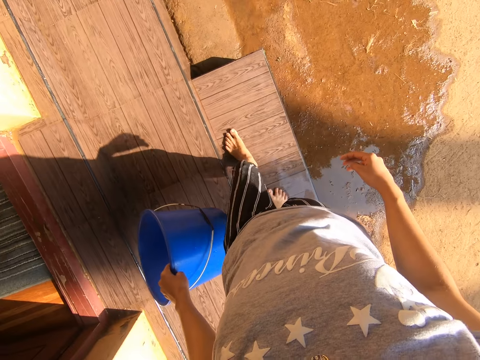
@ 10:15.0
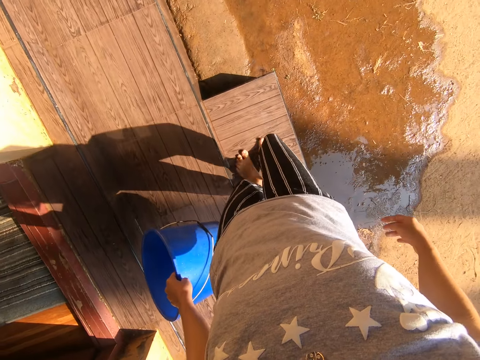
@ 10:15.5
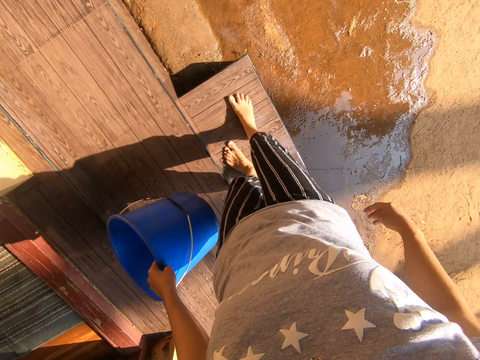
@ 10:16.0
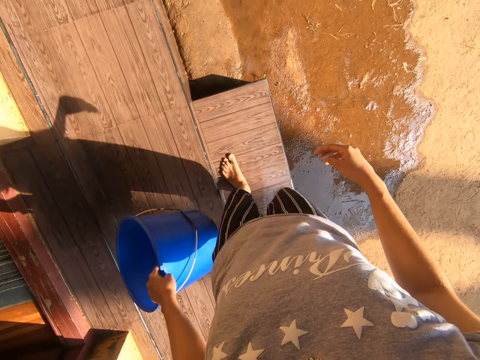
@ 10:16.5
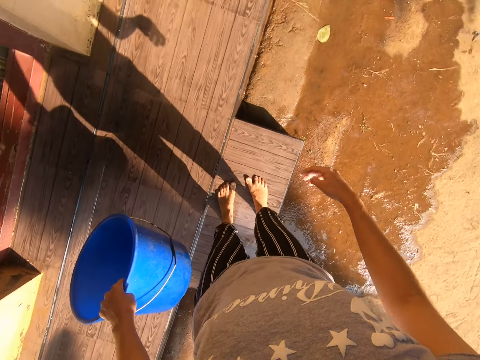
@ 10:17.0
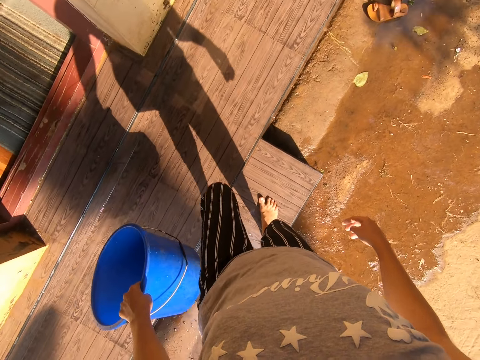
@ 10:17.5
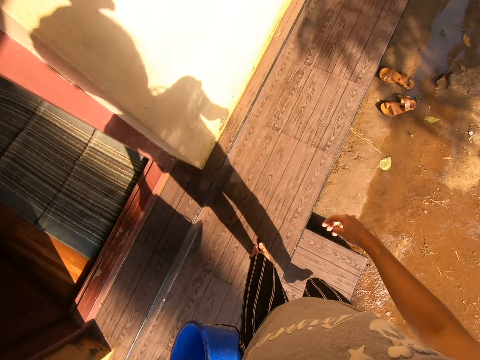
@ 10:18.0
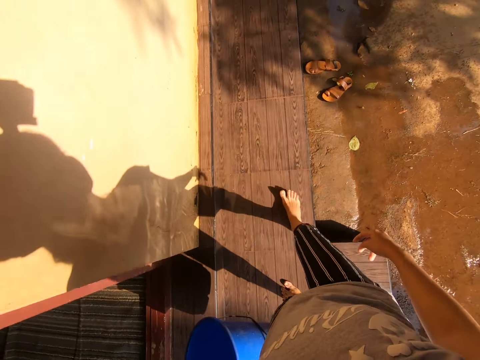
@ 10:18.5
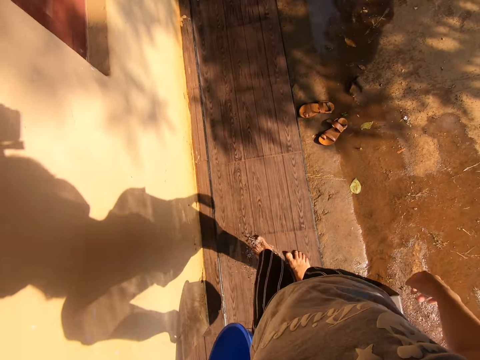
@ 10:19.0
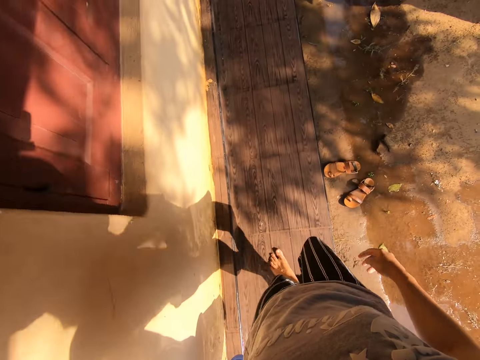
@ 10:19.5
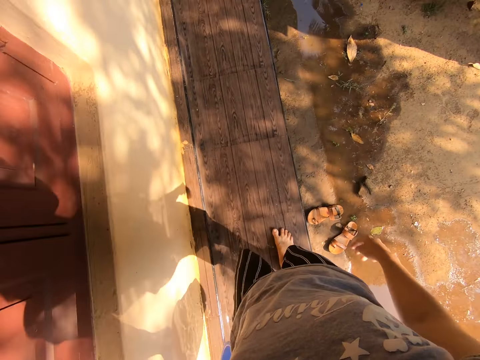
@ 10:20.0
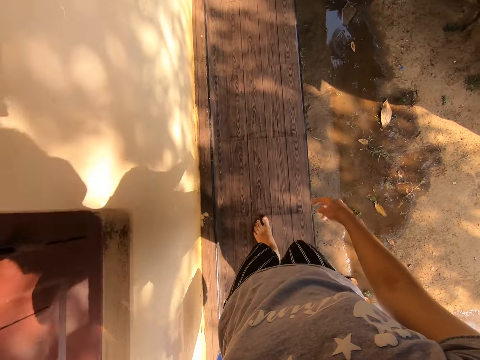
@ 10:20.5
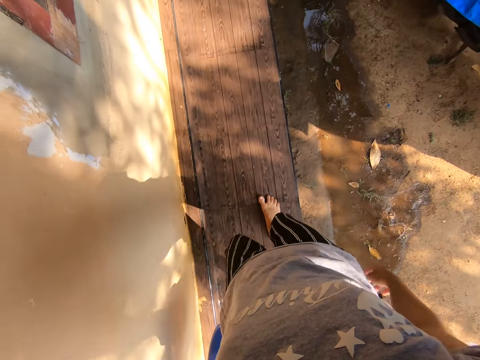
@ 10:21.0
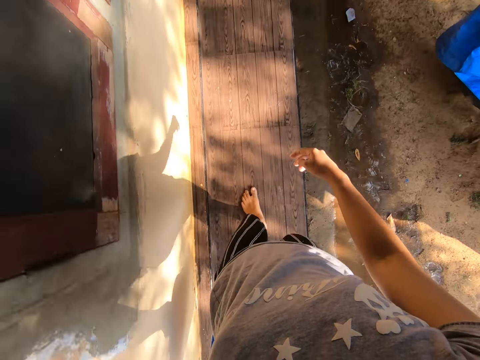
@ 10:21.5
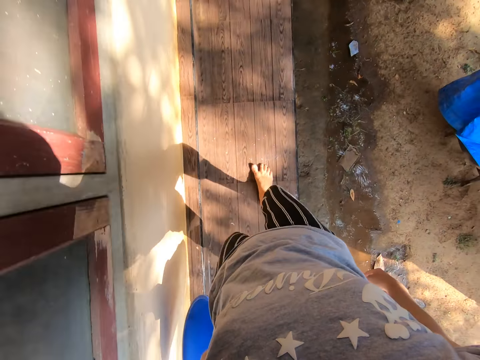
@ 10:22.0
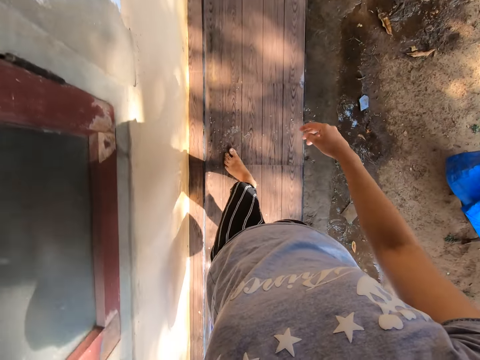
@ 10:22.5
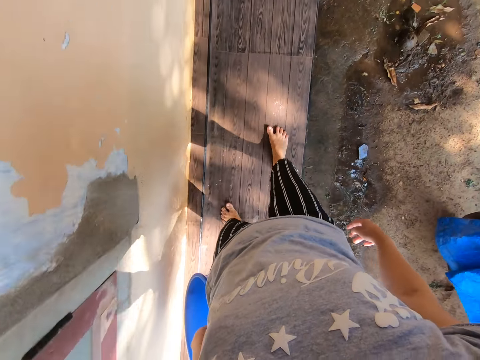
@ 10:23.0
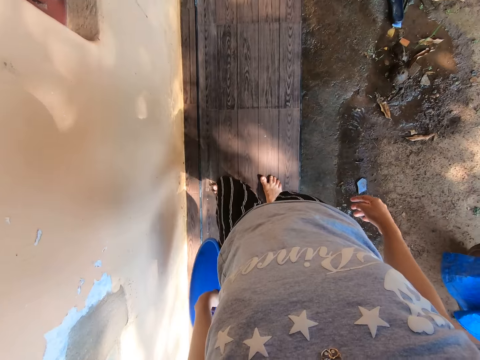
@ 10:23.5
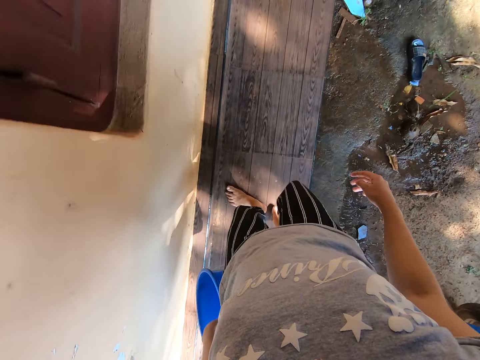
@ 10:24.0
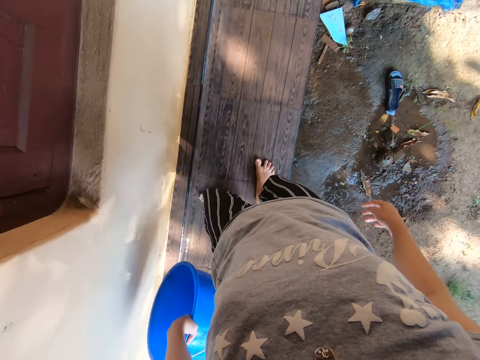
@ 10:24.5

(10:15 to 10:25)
The camera wearer pushes the water with the left leg.

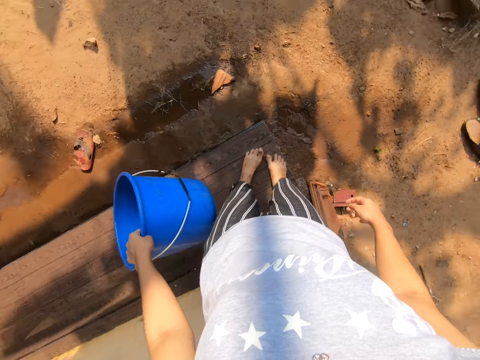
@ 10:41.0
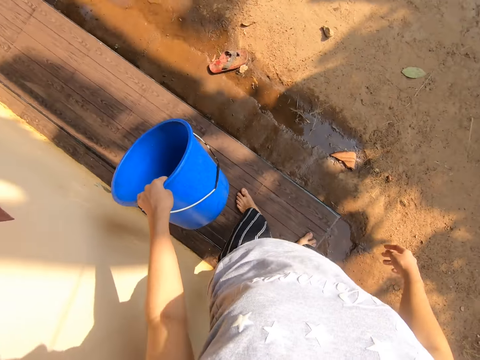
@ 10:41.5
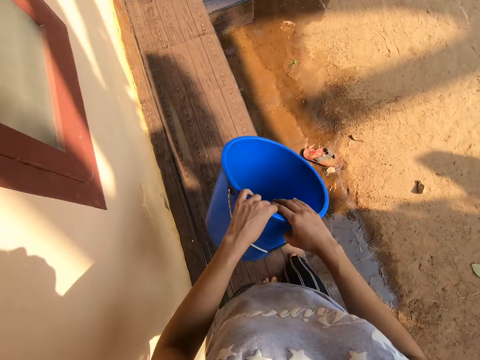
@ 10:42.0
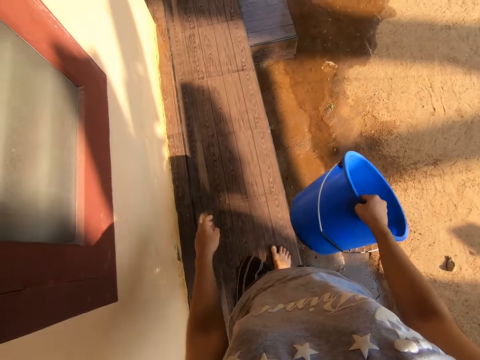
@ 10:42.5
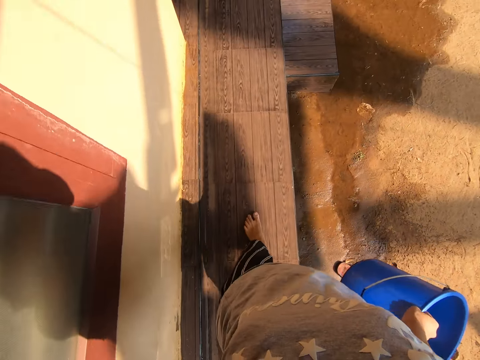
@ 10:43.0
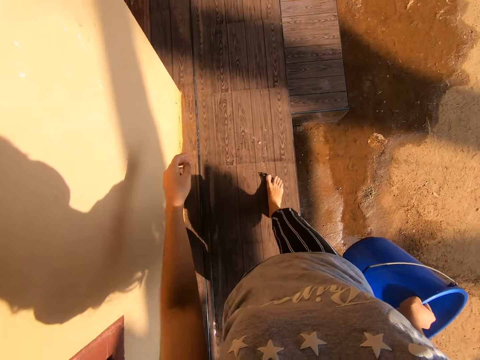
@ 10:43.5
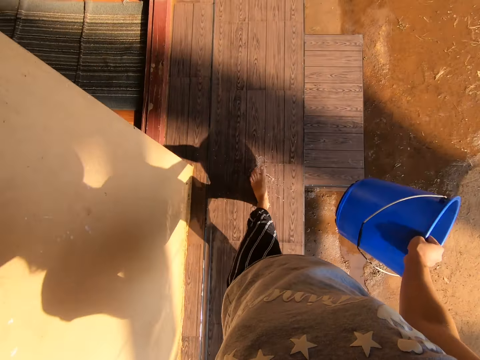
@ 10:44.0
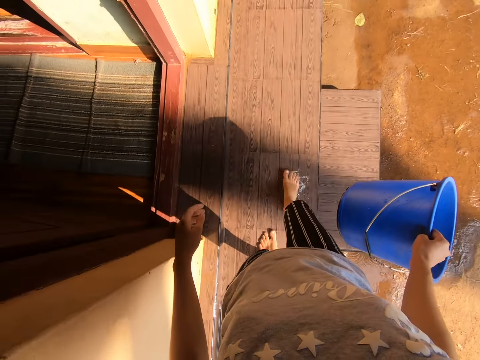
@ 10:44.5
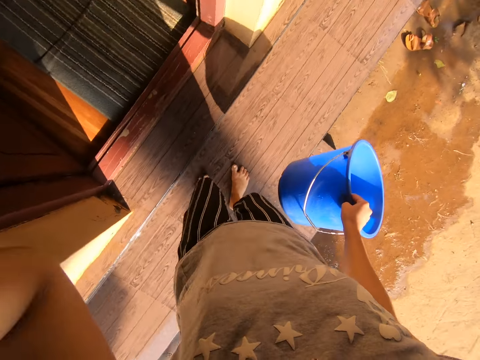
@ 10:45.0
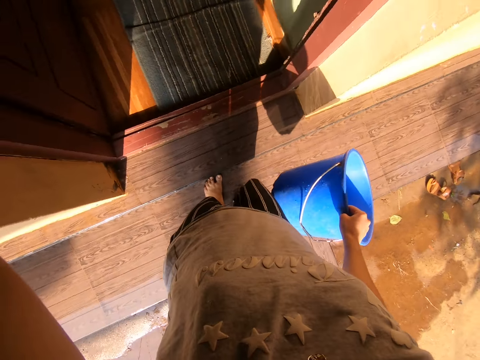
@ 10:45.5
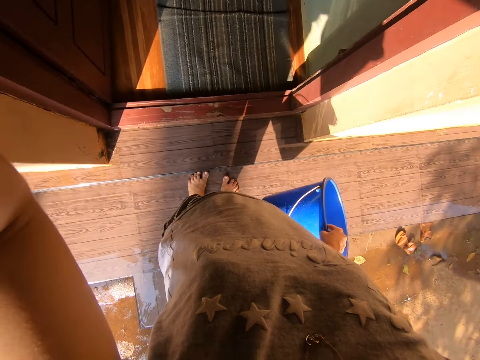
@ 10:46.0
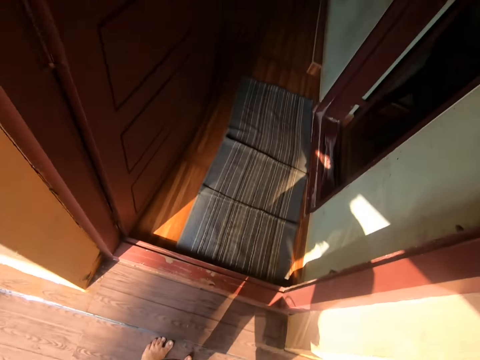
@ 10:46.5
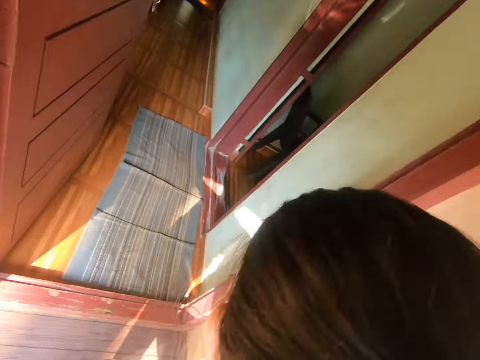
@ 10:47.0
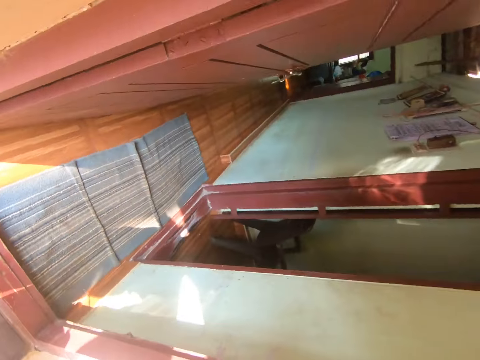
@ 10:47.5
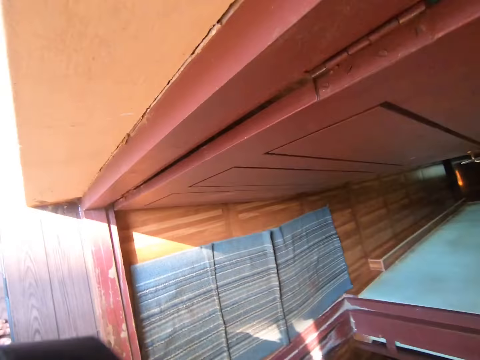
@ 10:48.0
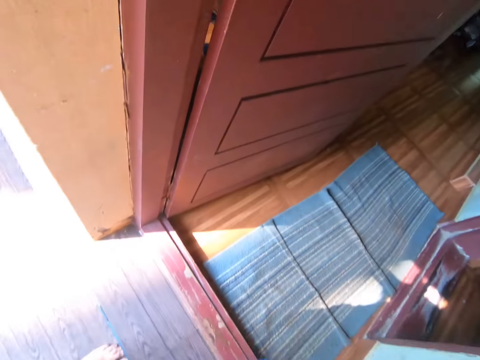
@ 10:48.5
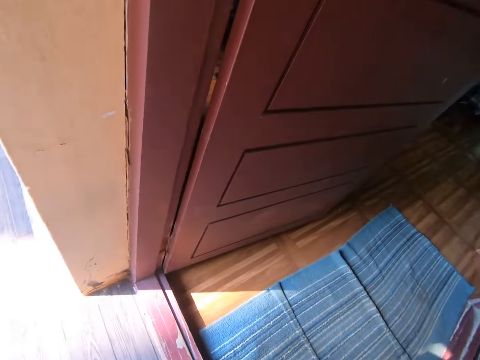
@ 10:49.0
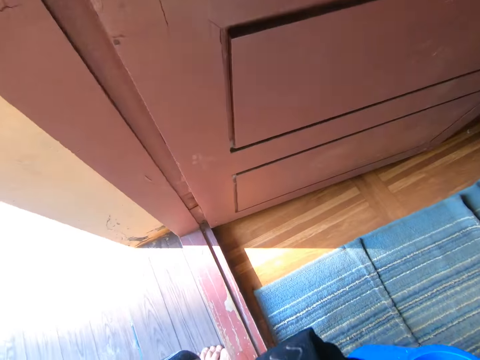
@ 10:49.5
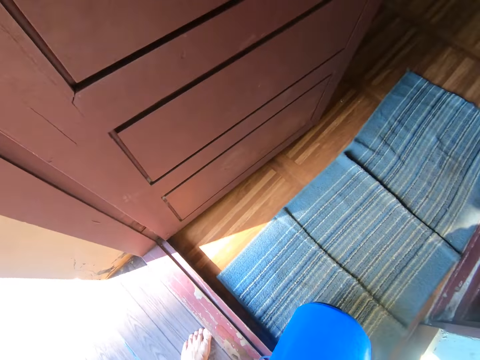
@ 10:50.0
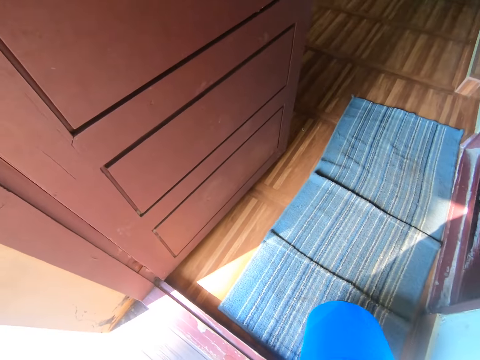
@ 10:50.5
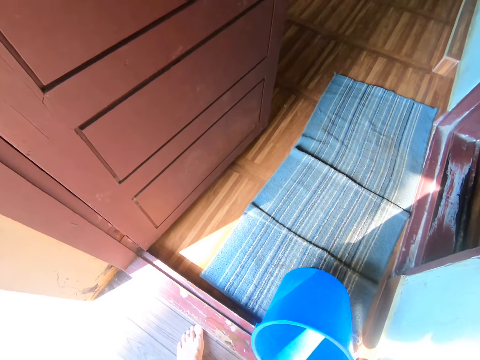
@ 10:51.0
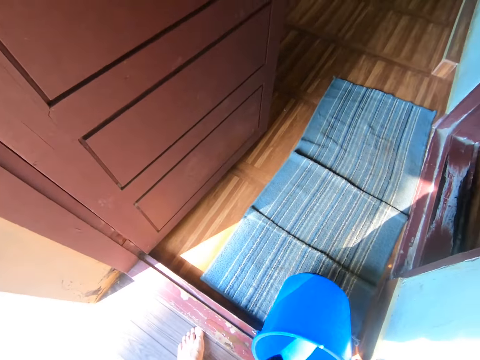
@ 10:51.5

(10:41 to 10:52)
The camera wearer passes the bucket to the right hand. They walk on the veranda. They adjust the camera. They look around. They put the bucket on the floor mat.
